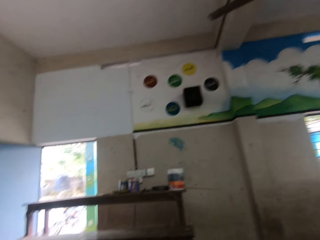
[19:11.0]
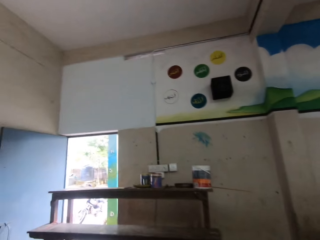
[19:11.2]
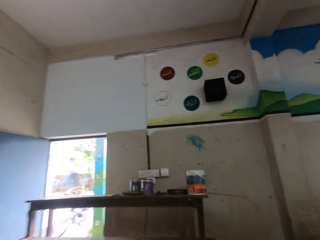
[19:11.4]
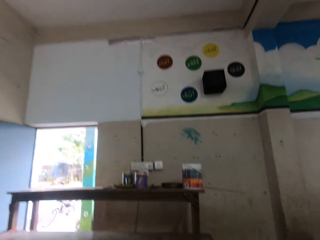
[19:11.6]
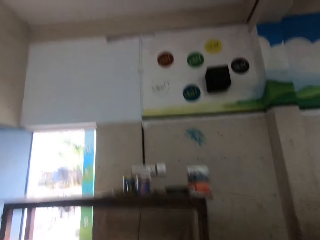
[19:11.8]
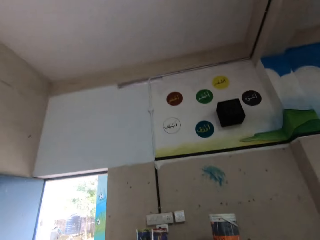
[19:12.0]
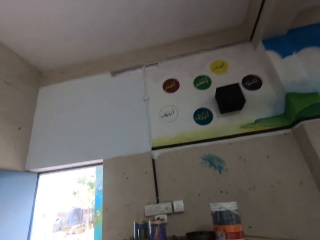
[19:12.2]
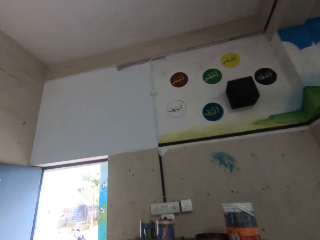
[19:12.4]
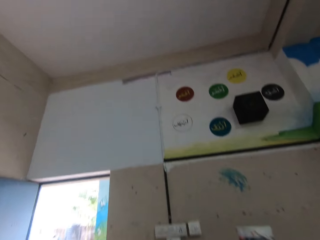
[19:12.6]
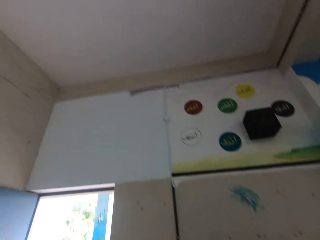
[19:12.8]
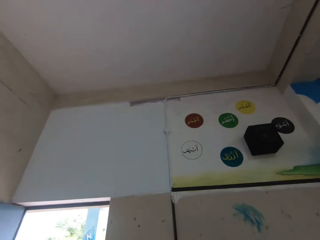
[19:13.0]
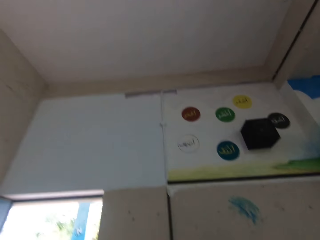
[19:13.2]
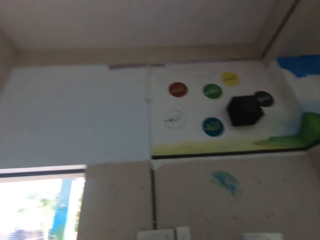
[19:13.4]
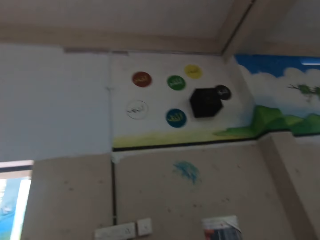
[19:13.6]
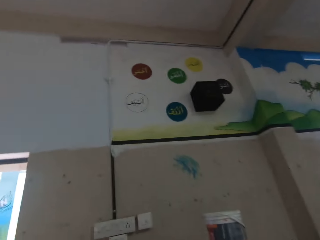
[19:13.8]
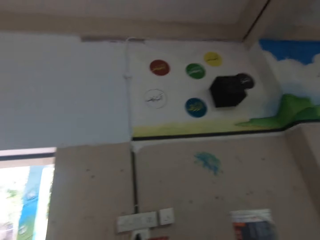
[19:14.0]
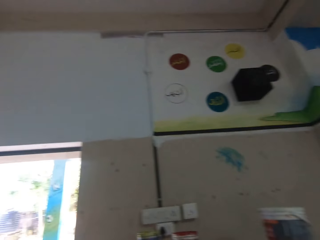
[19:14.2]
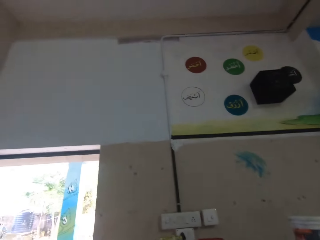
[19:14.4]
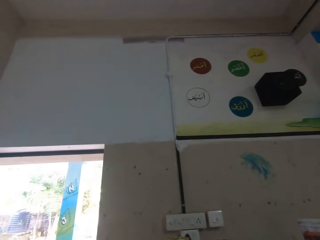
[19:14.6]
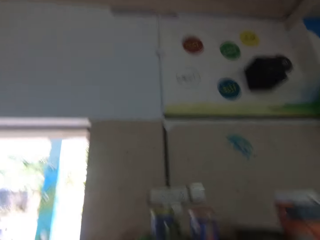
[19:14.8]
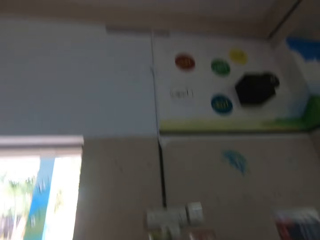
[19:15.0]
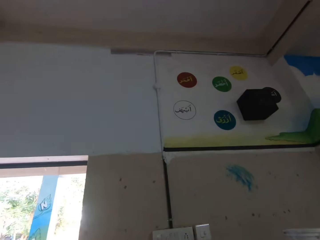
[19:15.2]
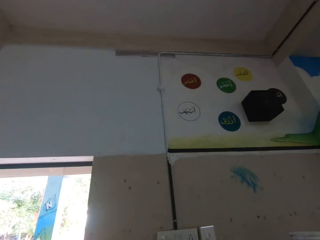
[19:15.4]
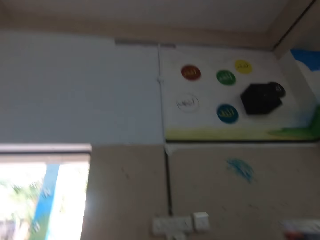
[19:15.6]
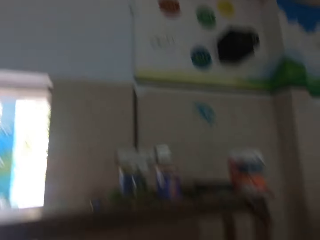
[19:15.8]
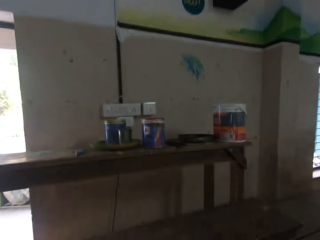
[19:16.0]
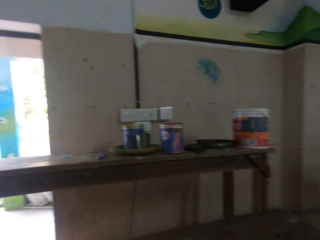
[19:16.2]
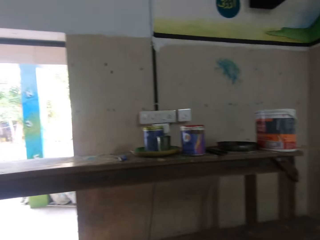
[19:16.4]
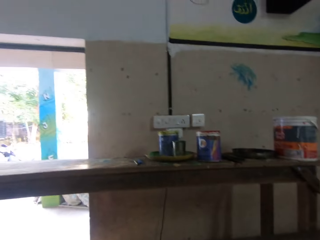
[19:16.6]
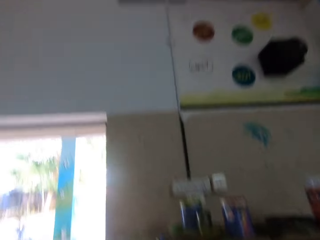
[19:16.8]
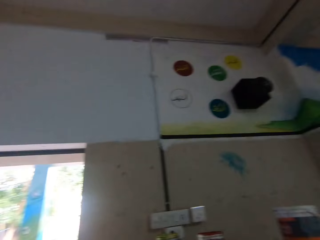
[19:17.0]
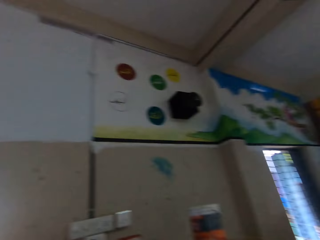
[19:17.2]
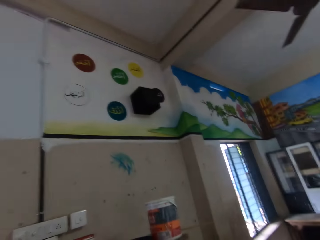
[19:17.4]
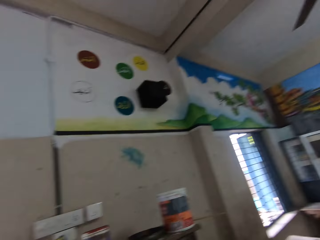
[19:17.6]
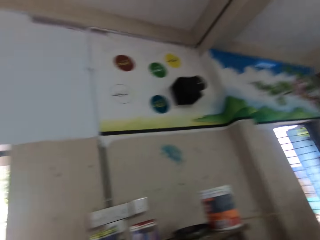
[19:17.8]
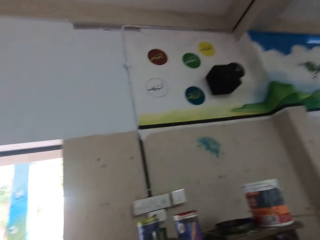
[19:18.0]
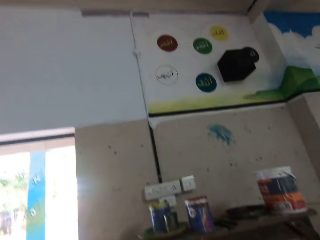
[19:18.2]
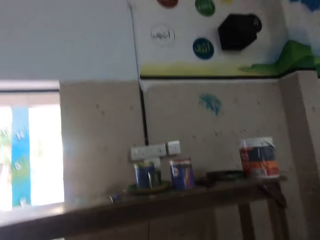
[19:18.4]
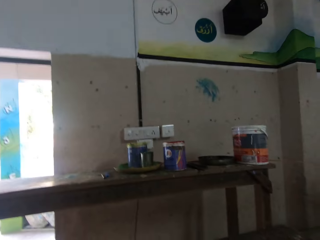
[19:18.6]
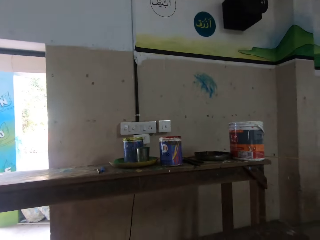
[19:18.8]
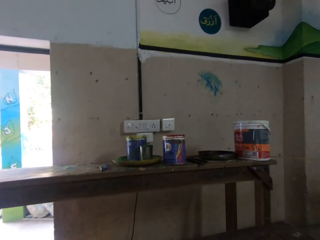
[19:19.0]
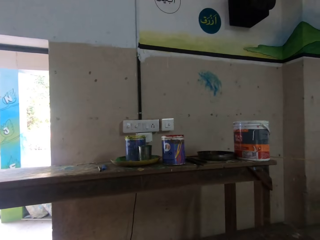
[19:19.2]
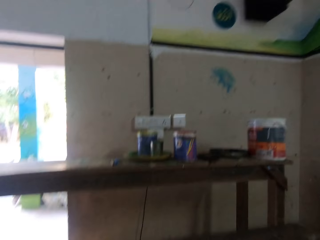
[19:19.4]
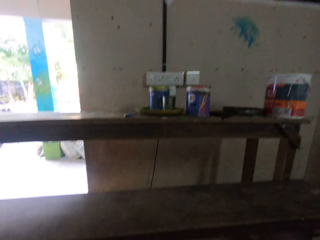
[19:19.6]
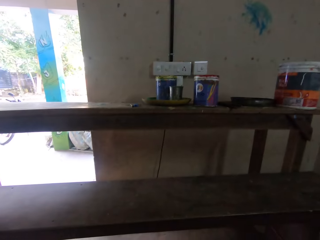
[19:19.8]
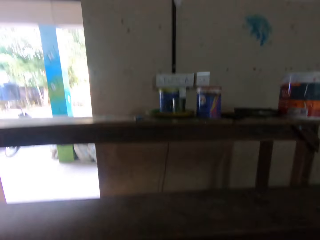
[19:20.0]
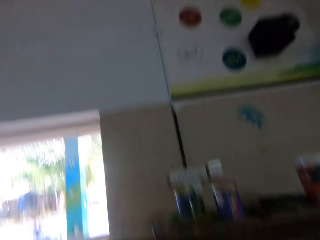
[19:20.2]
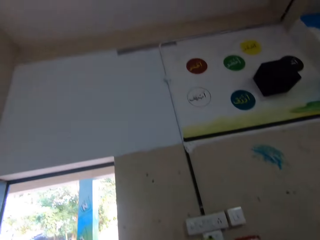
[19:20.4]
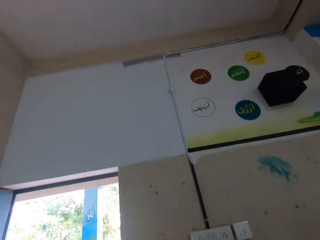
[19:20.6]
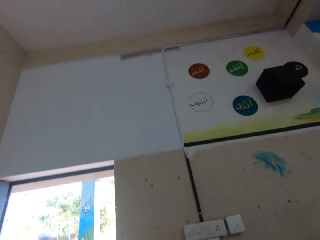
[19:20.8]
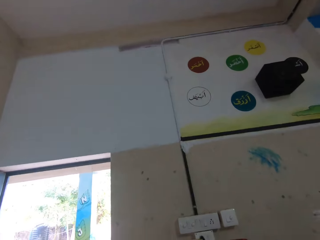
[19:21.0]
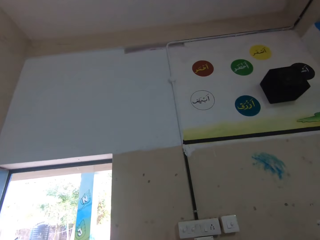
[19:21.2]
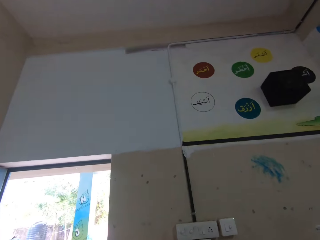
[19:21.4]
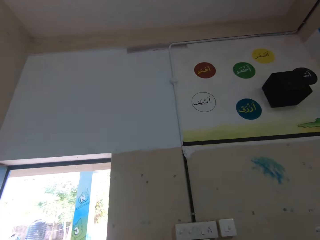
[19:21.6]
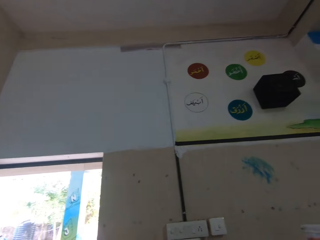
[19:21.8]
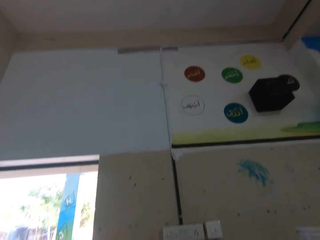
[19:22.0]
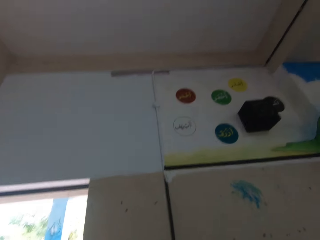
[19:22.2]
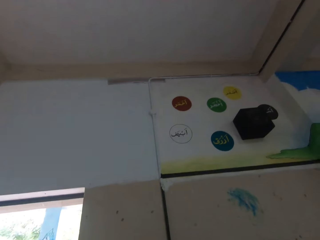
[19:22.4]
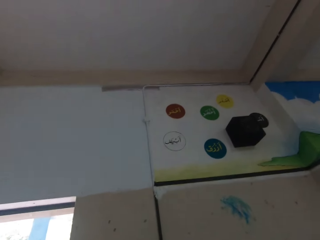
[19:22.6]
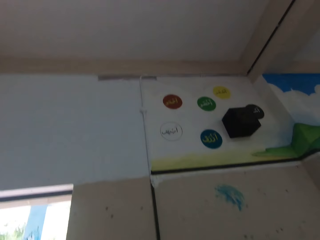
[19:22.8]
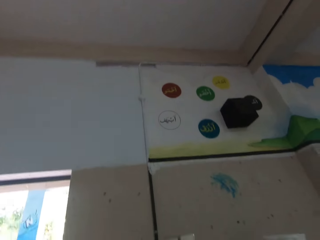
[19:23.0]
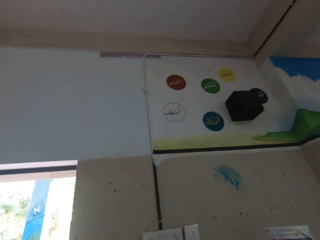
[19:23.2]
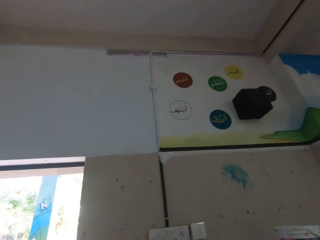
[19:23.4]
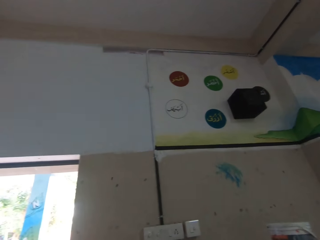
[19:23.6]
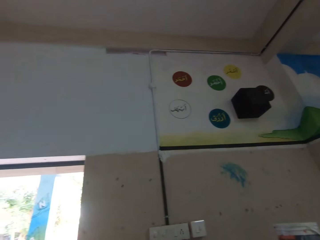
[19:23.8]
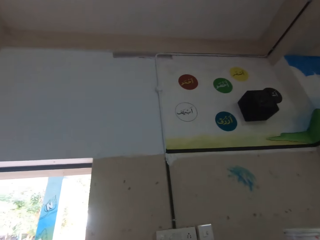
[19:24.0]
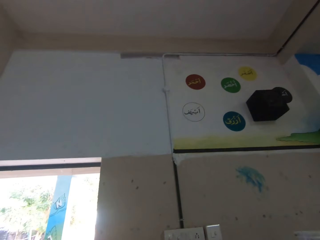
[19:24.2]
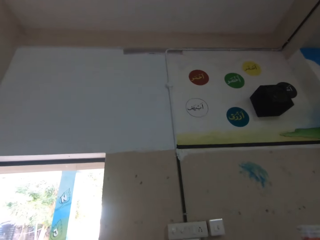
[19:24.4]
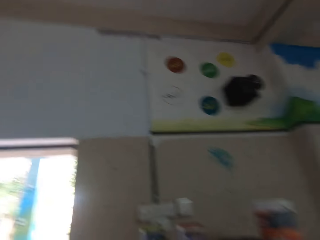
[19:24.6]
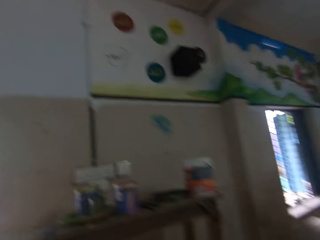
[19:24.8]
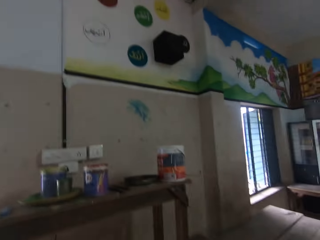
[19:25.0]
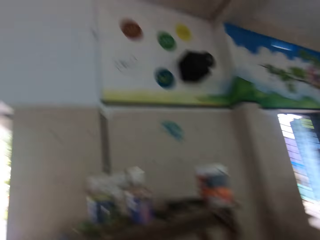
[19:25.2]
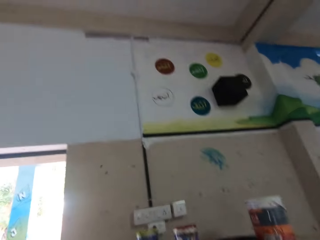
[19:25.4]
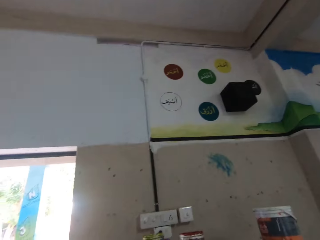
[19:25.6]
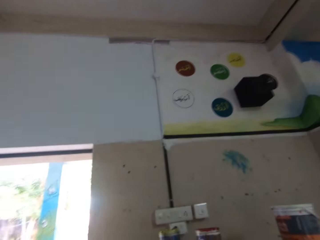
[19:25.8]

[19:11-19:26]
The camera wearer looks at paint tins on the table. They look around. They look at the paint tins on the table. They look at something.

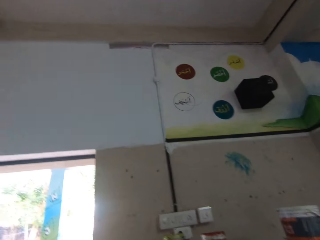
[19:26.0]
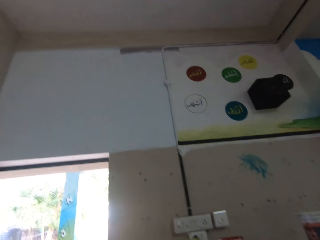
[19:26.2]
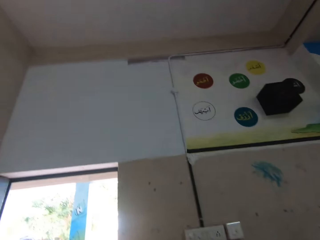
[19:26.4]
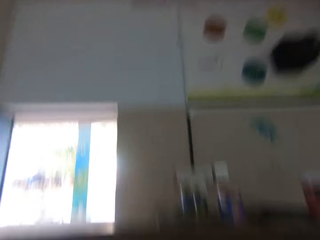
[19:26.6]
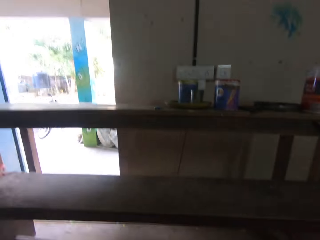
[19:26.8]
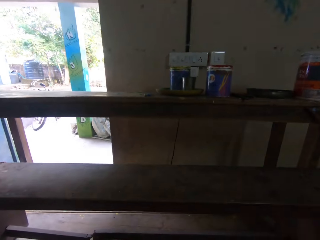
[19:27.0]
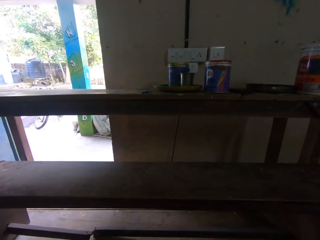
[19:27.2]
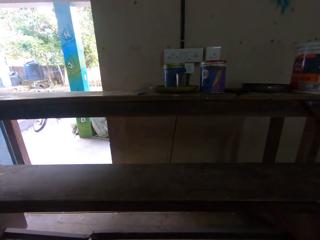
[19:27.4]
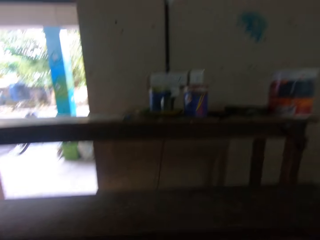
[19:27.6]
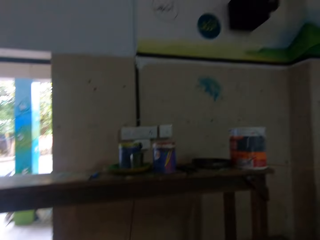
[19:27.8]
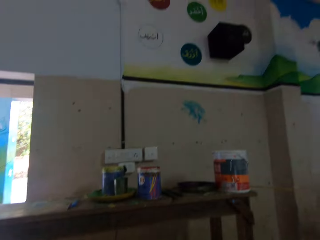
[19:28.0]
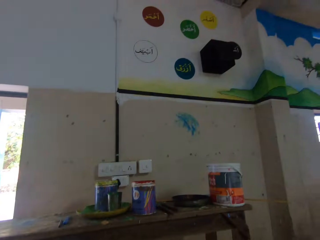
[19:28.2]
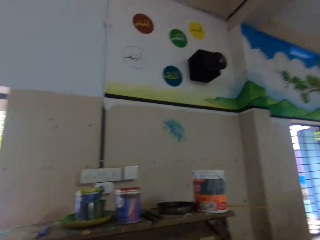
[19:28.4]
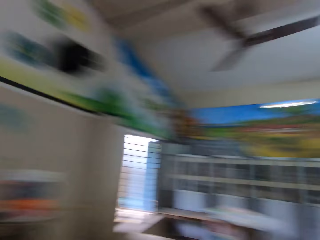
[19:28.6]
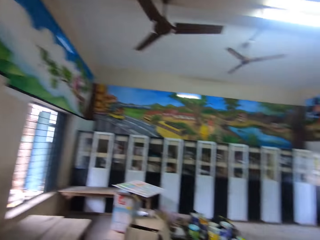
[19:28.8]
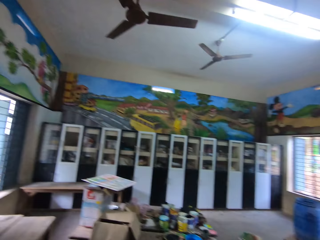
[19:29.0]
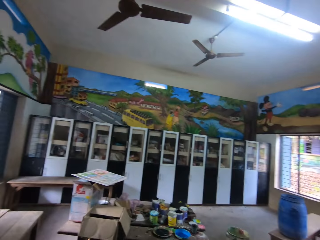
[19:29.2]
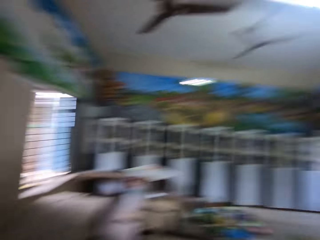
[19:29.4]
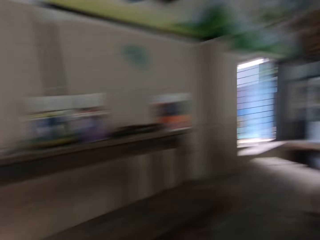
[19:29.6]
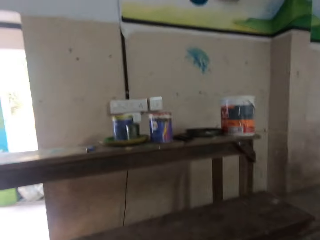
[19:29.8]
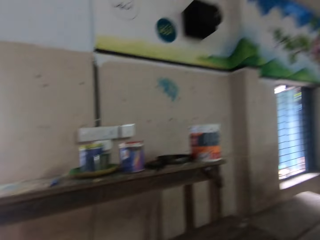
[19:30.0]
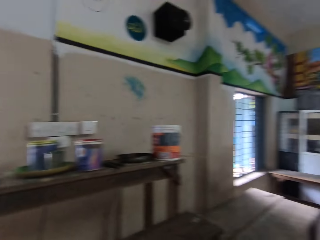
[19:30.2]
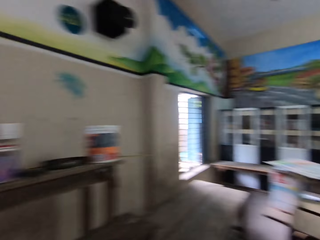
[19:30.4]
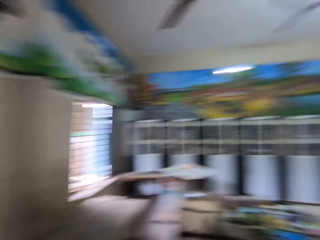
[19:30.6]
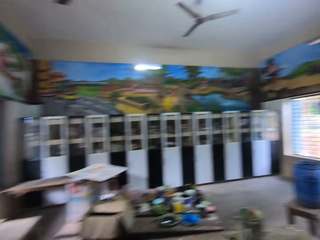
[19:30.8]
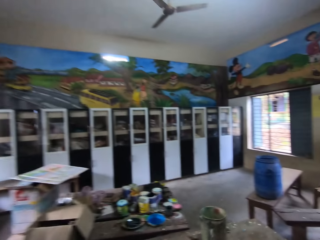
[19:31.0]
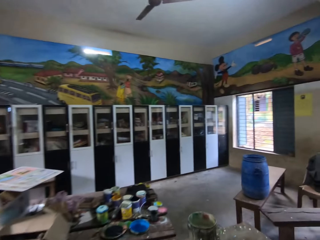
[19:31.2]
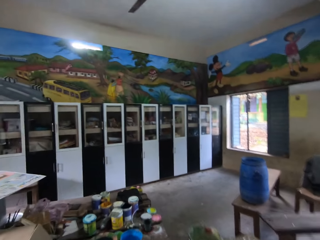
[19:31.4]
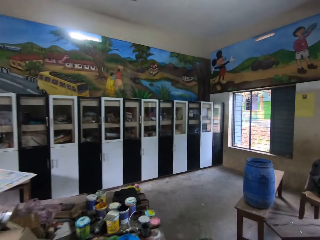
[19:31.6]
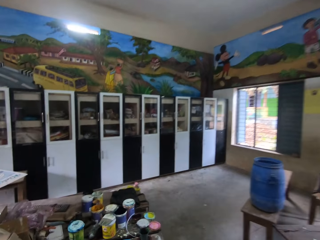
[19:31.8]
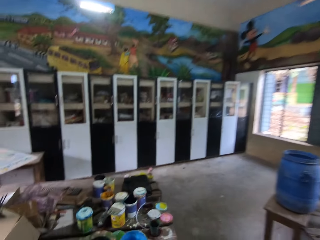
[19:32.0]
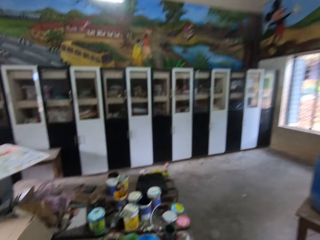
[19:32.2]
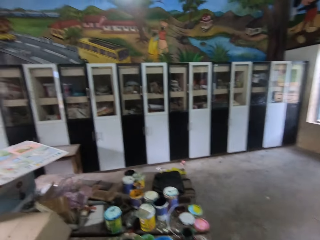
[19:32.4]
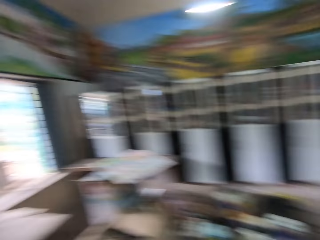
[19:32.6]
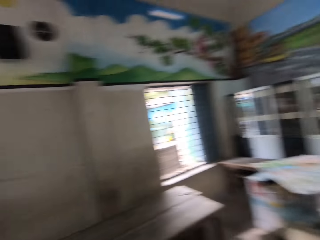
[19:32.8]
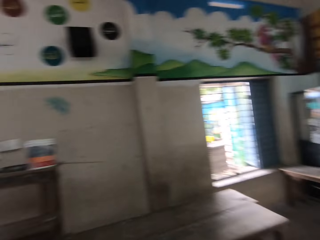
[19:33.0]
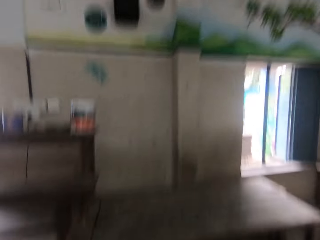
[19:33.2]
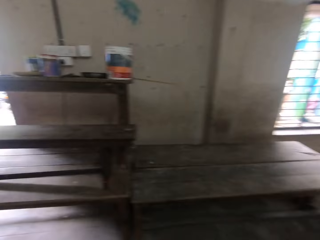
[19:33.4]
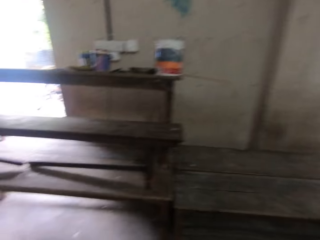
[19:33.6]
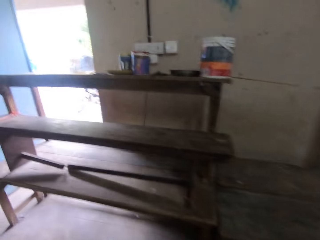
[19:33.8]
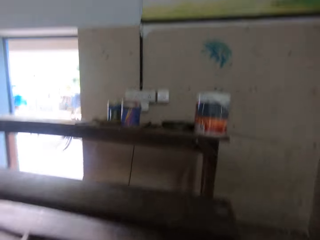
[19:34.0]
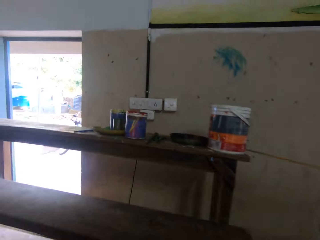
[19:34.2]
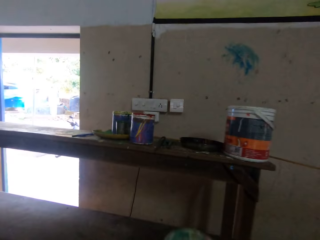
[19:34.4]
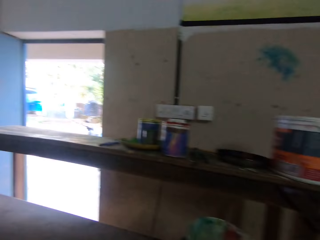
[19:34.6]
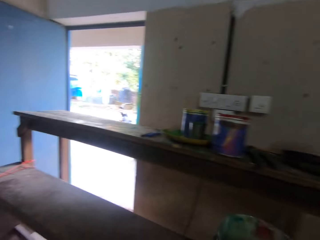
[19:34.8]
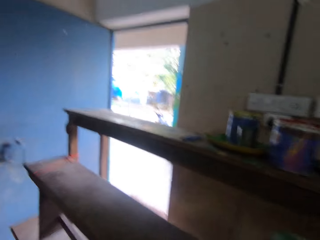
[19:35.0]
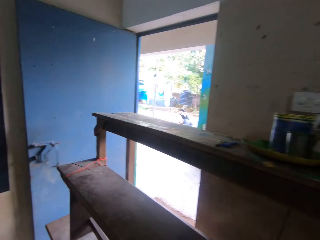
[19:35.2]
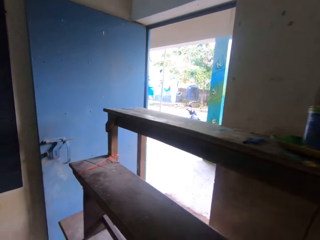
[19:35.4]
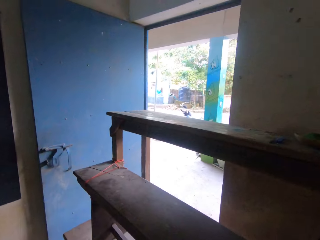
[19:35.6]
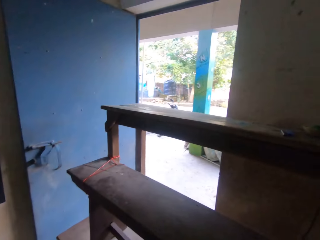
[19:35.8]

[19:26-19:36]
The camera wearer looks at the cabinets. He looks at the art on the wall. He drops a paint bucket on the workbench with his right hand. He looks at paint tins on the table.
